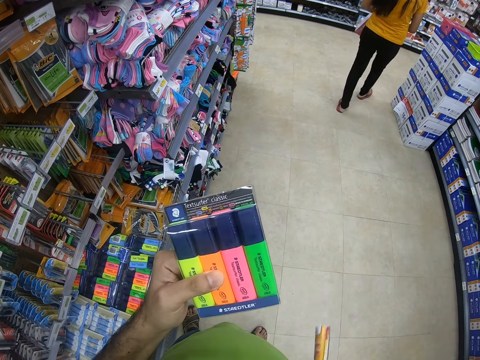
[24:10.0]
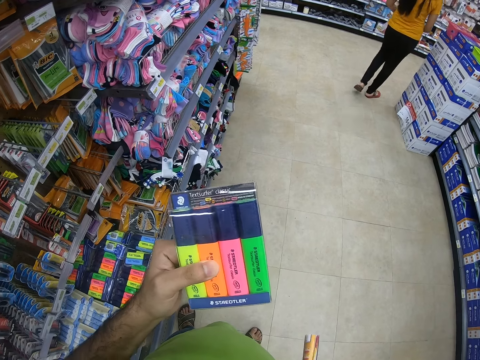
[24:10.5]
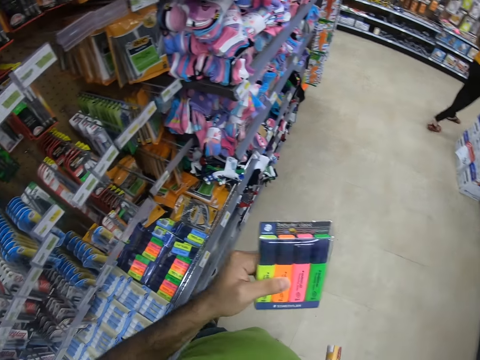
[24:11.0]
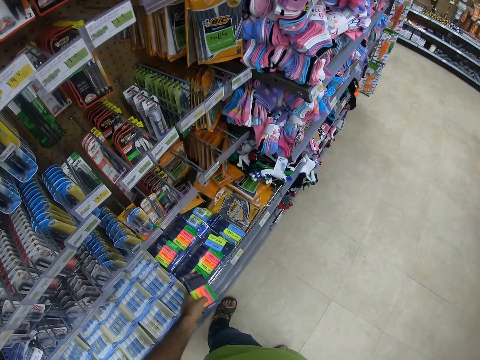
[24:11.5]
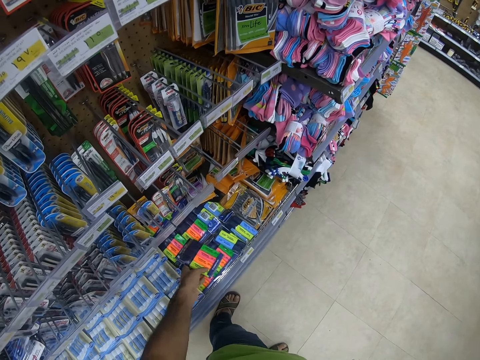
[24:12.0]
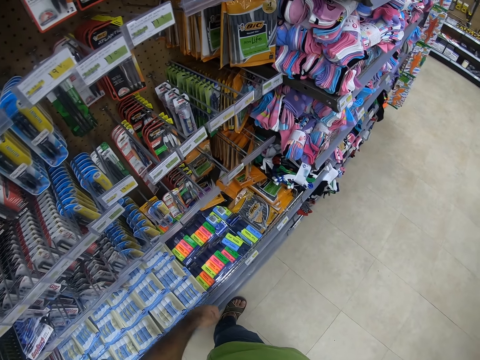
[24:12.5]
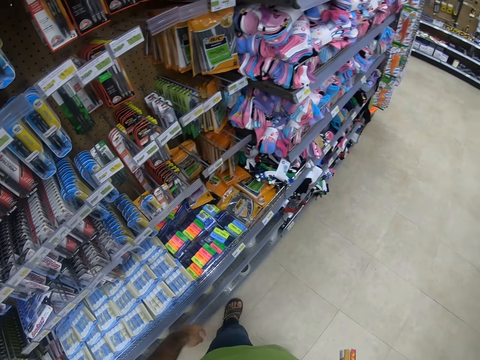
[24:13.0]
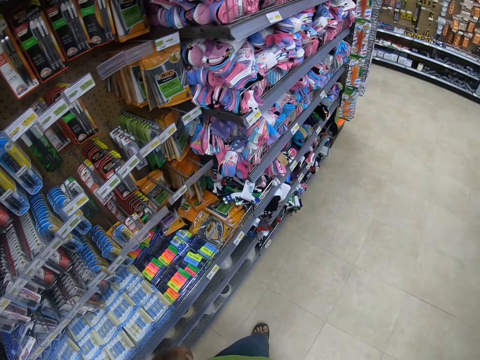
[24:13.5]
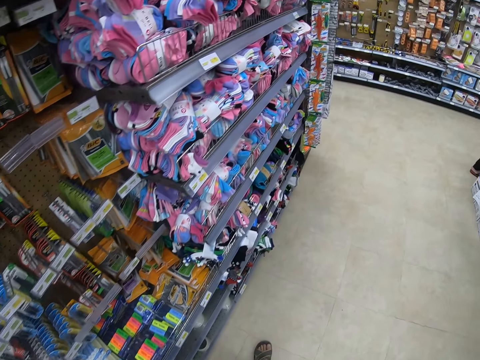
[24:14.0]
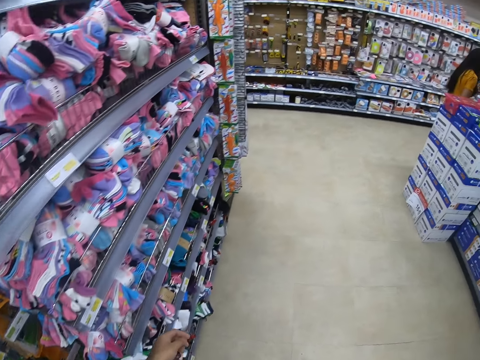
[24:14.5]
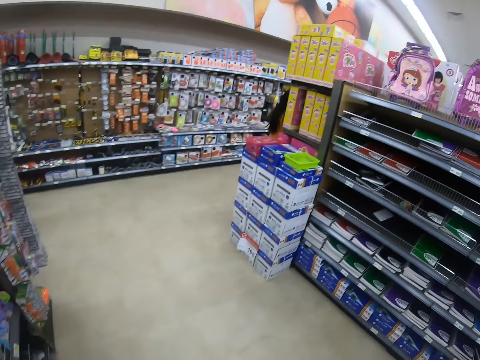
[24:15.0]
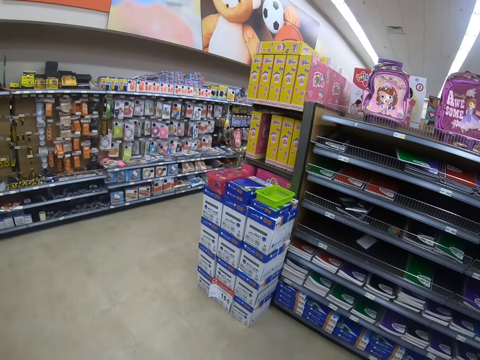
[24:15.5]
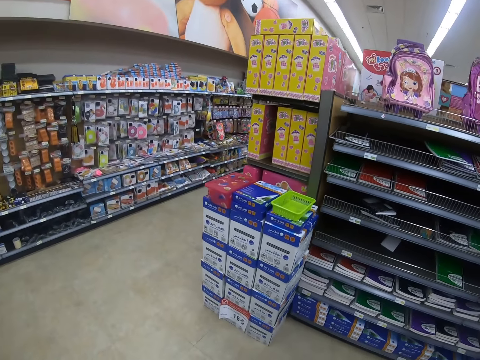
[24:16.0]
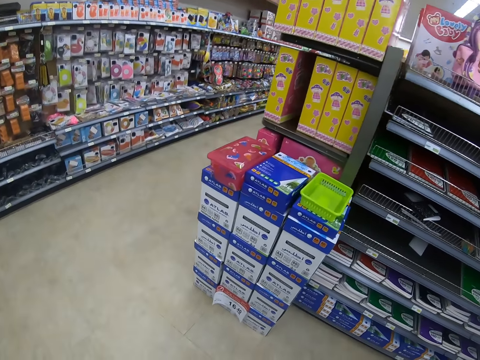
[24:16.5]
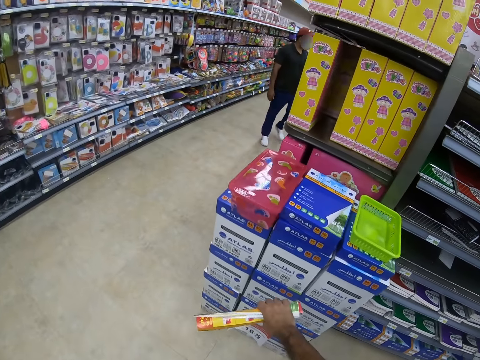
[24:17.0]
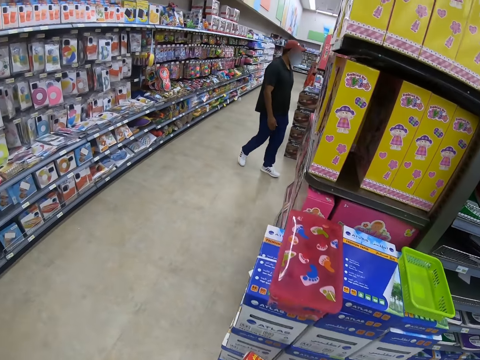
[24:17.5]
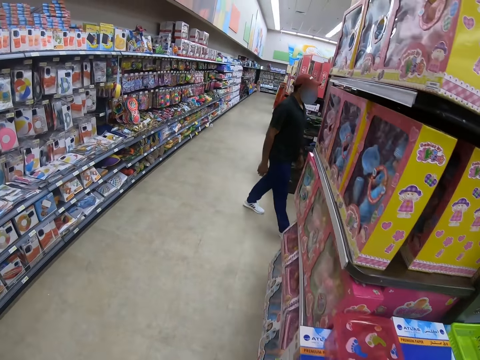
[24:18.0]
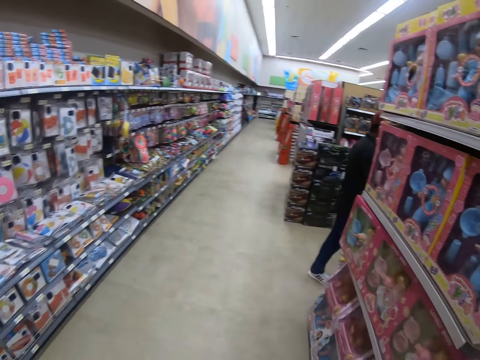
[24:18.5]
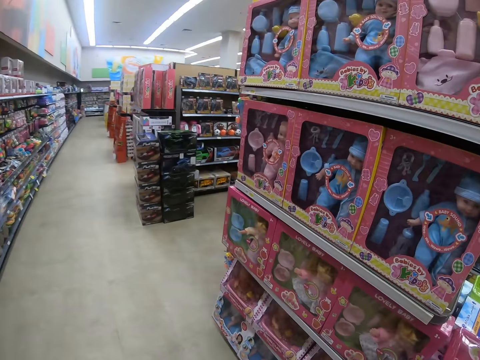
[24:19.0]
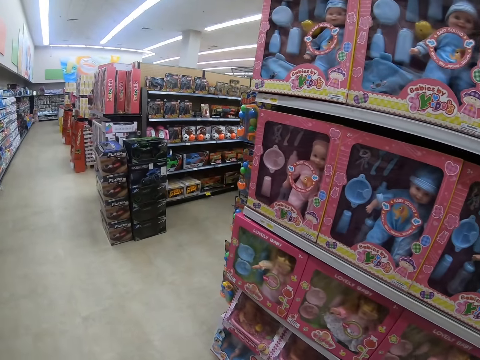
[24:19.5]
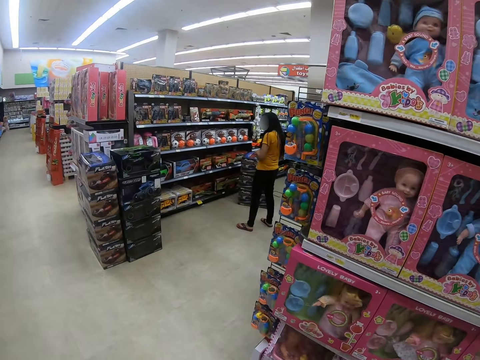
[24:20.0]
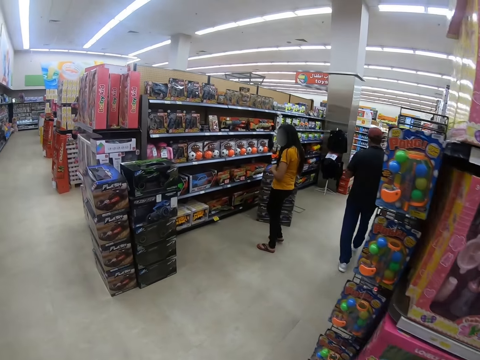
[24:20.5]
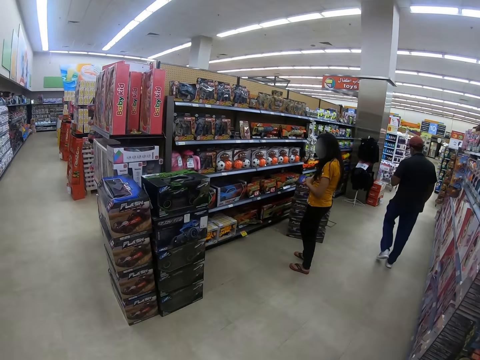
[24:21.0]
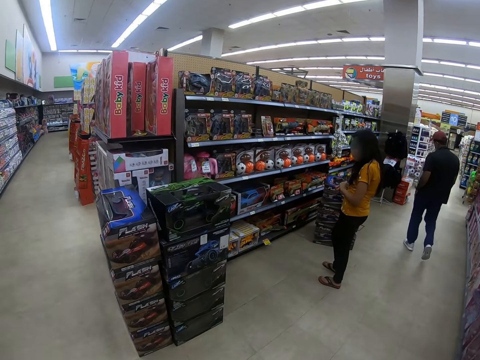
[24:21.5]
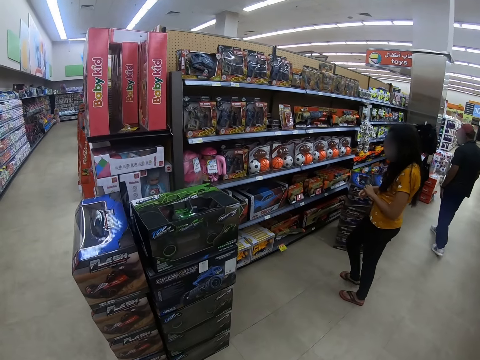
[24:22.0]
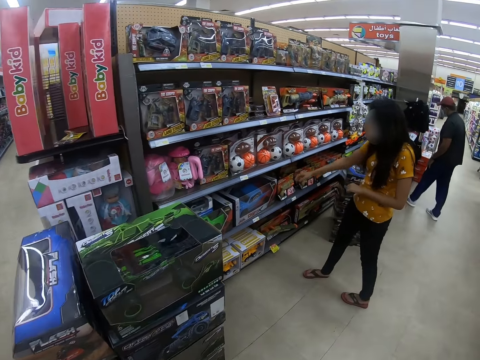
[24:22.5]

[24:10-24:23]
The camera wearer puts a pack of pencils on a shelf. They walk in a supermarket. They hit on a box. They walk in the supermarket. A person checks for car toys on a shelf.

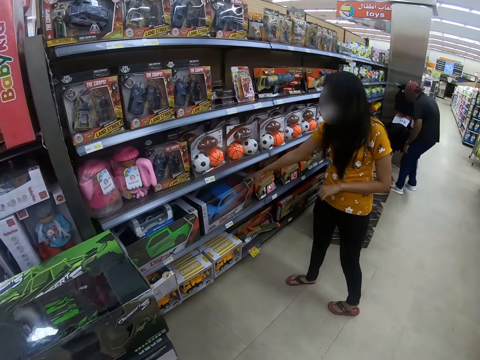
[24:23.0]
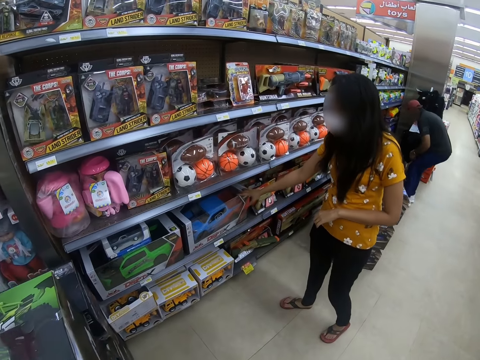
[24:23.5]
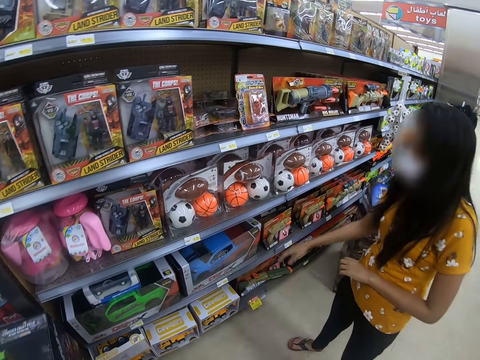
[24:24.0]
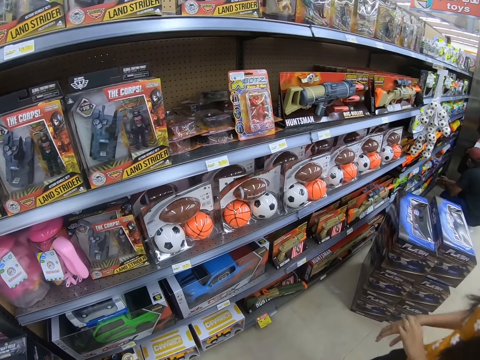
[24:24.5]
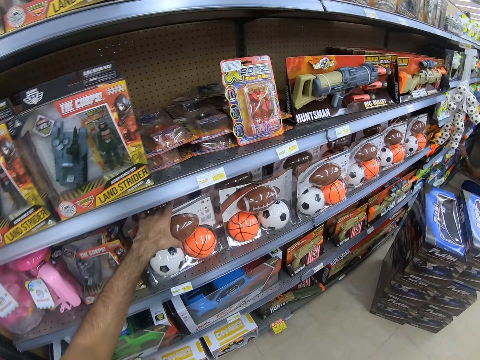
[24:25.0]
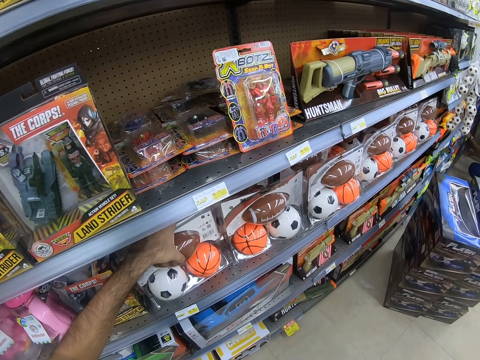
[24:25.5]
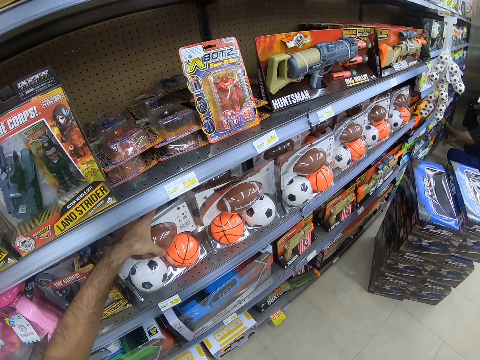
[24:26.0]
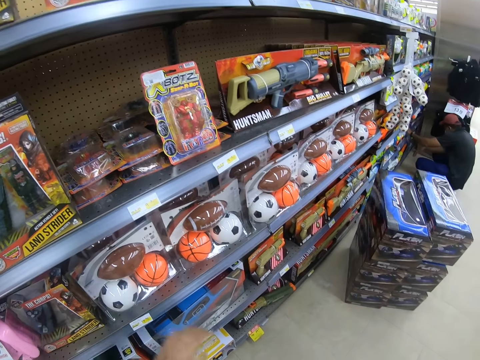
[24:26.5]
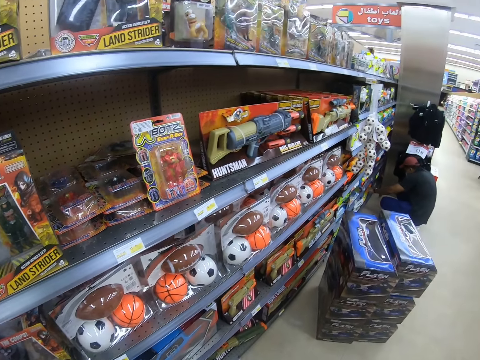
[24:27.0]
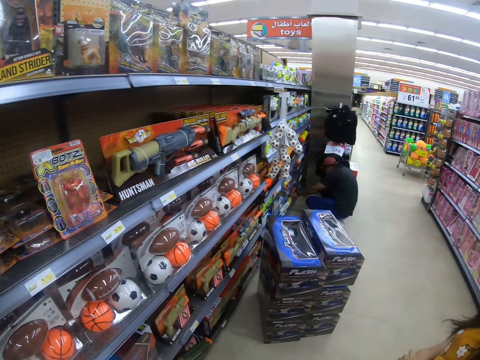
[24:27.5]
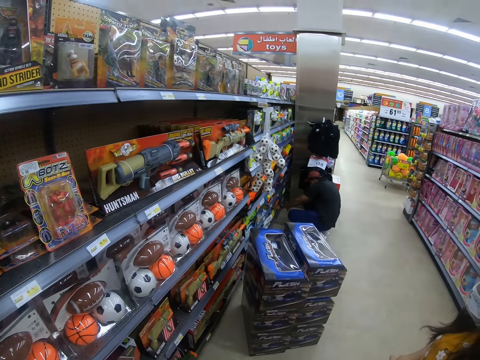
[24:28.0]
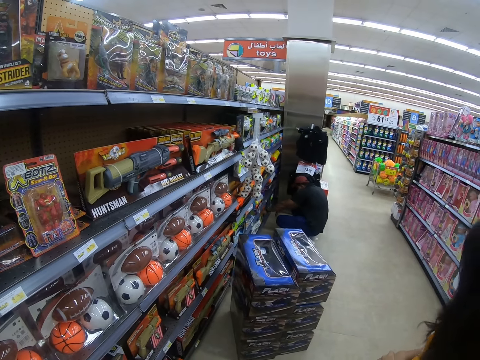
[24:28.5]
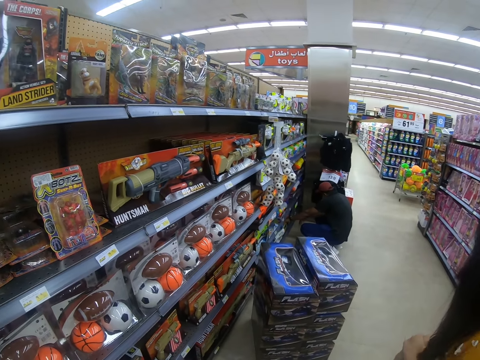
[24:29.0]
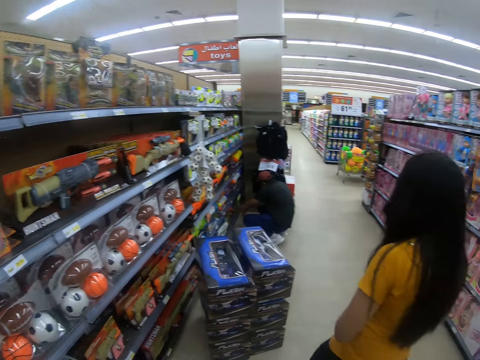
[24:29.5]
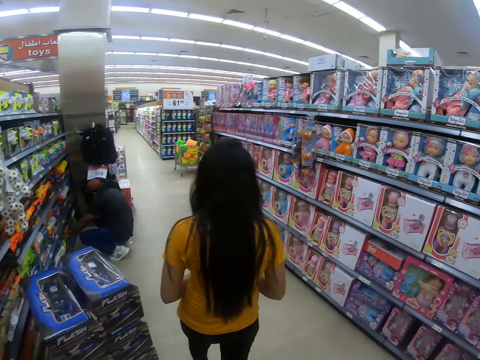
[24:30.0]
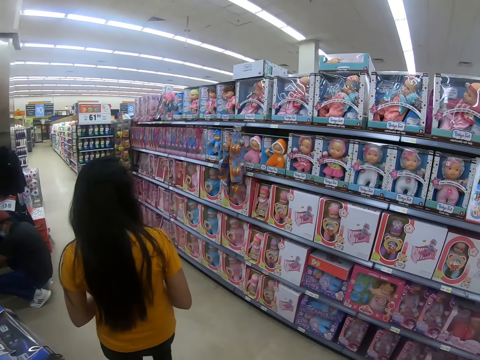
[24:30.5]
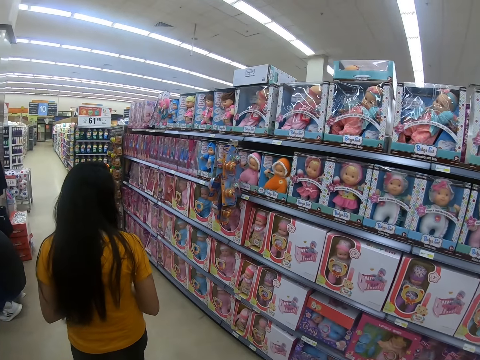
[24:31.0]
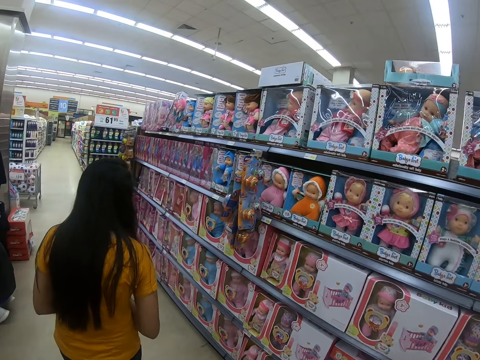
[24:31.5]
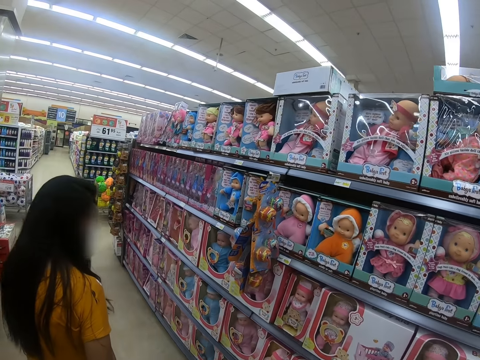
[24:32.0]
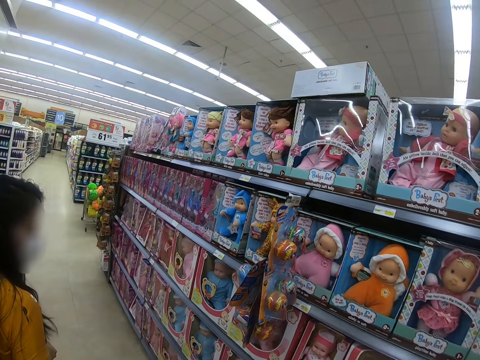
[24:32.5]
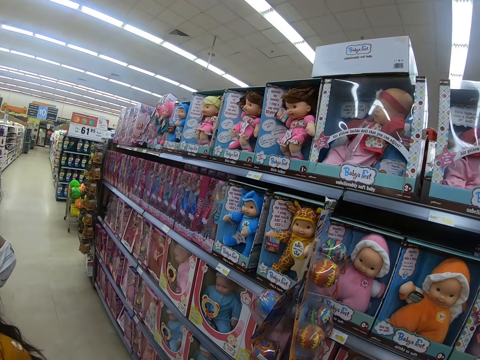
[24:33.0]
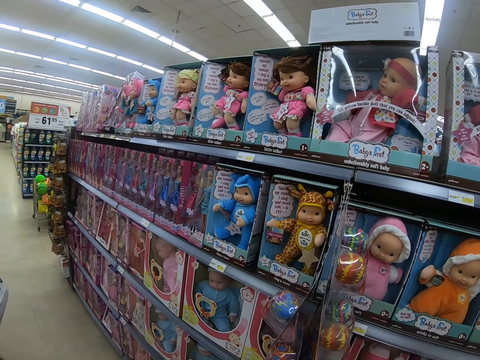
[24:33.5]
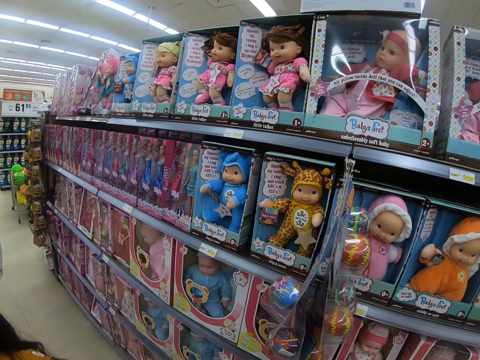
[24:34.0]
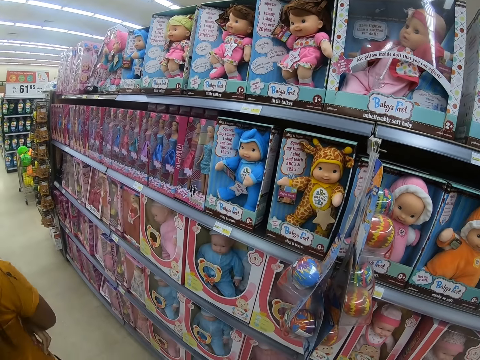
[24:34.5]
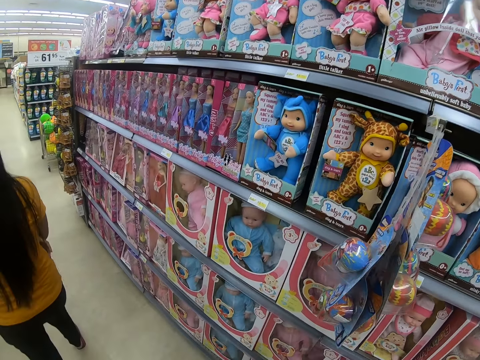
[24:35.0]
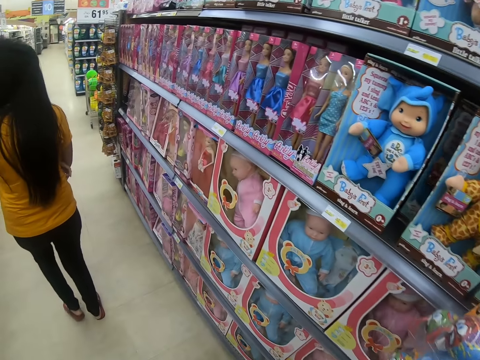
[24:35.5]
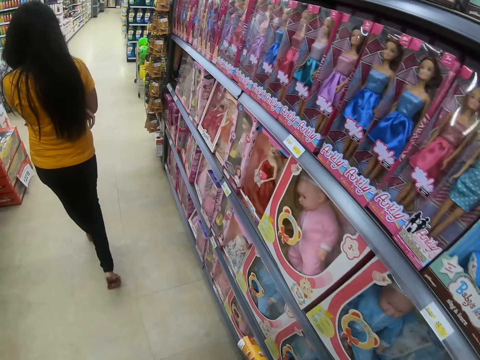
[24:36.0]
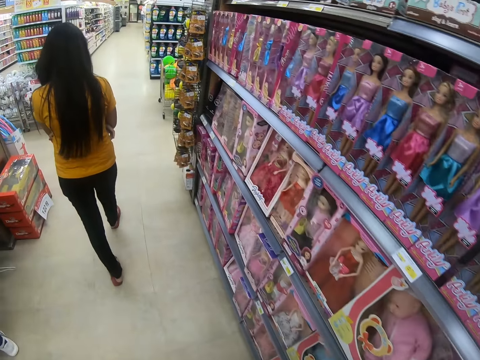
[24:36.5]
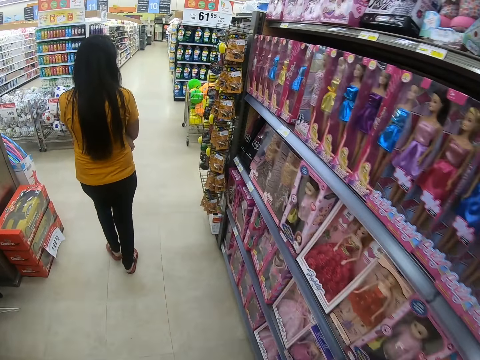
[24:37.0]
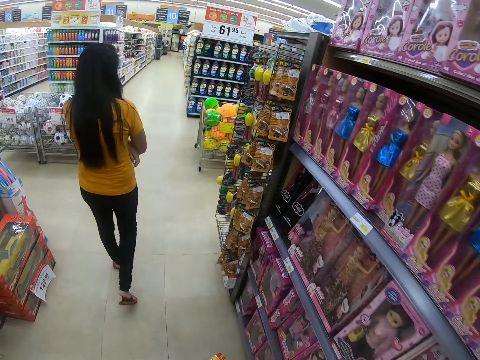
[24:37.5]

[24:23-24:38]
A woman touches a package of toy cars on a shelf. The camera wearer picks up a package of balls, touches the pack of balls on a shelf, looks around, and walks around the supermarket.
